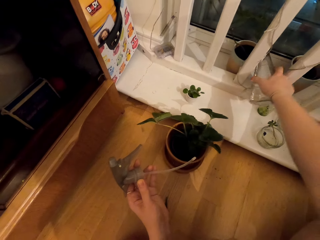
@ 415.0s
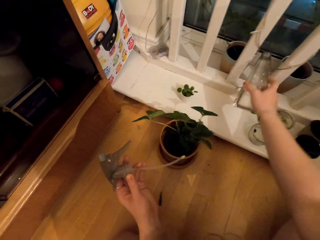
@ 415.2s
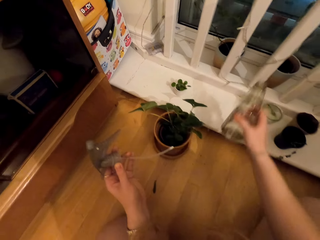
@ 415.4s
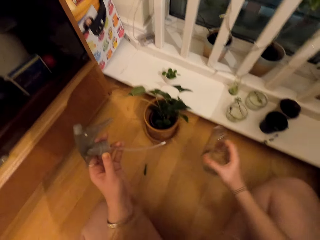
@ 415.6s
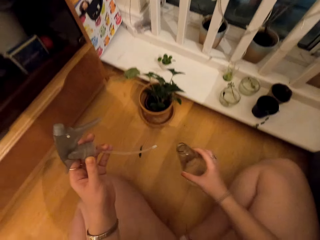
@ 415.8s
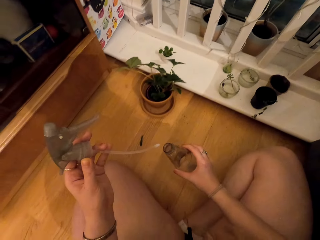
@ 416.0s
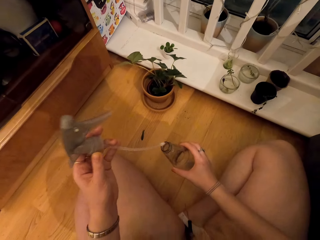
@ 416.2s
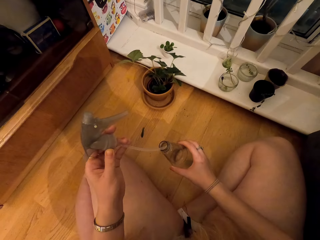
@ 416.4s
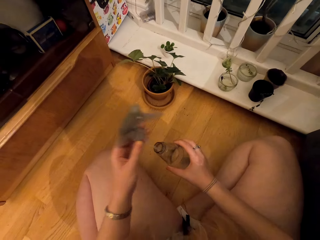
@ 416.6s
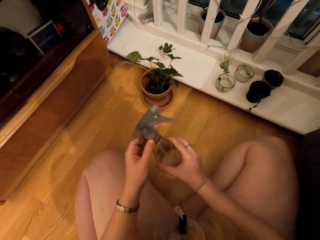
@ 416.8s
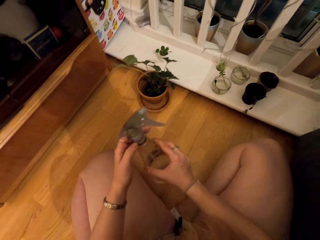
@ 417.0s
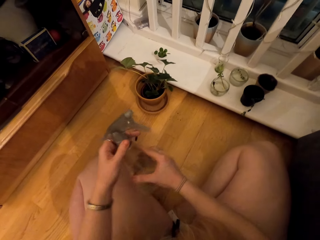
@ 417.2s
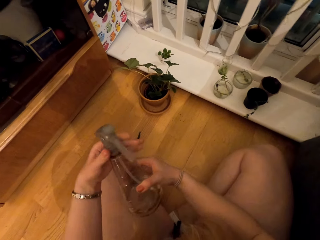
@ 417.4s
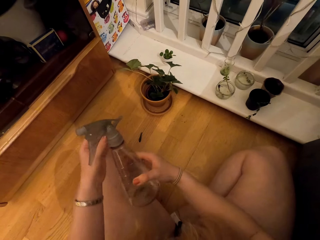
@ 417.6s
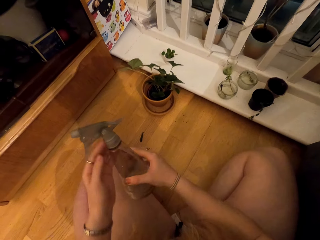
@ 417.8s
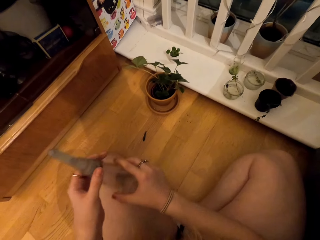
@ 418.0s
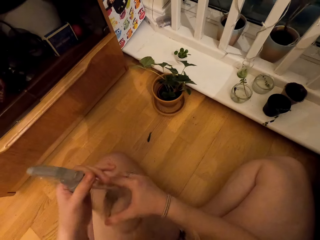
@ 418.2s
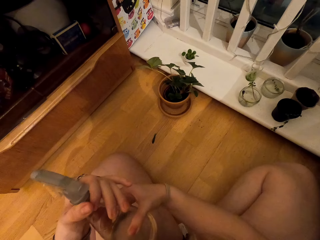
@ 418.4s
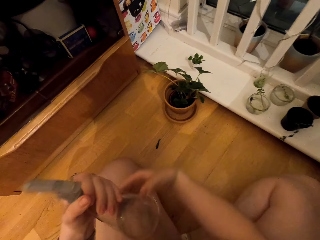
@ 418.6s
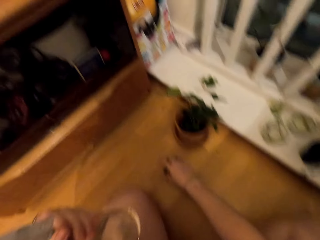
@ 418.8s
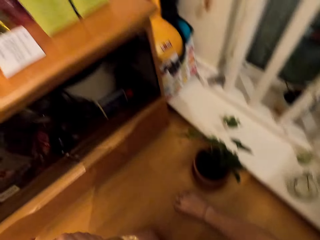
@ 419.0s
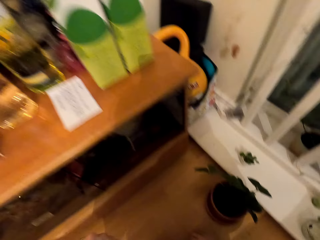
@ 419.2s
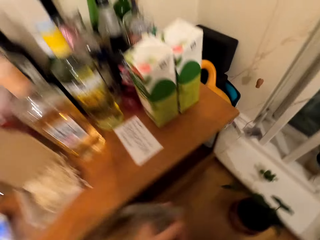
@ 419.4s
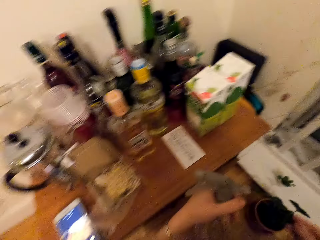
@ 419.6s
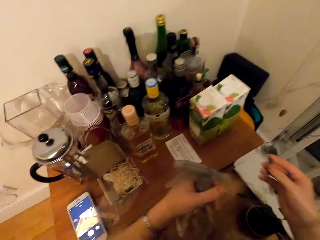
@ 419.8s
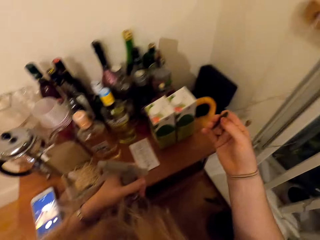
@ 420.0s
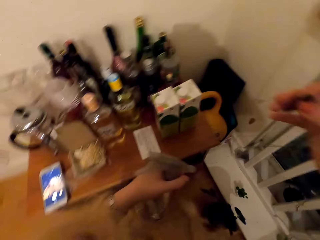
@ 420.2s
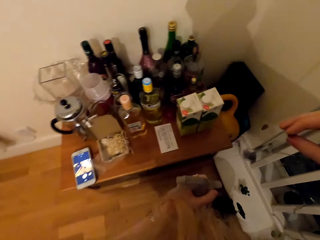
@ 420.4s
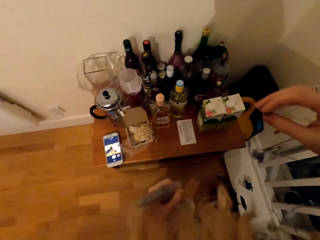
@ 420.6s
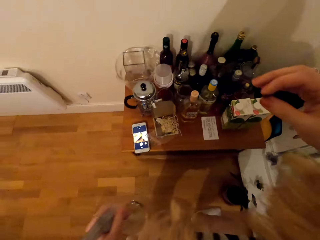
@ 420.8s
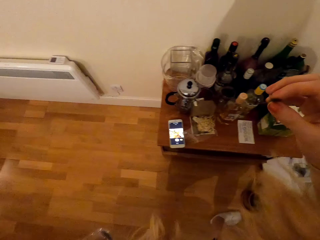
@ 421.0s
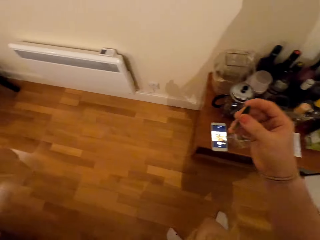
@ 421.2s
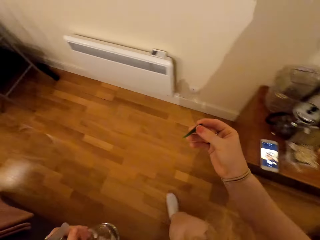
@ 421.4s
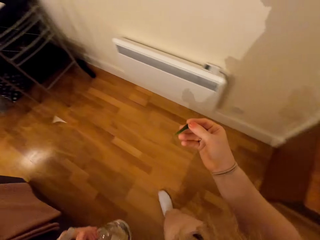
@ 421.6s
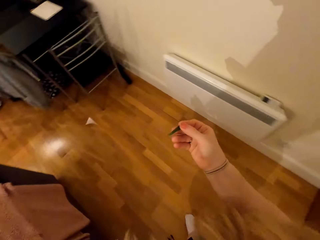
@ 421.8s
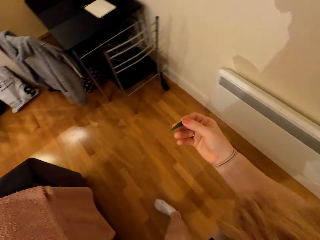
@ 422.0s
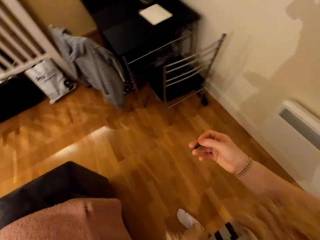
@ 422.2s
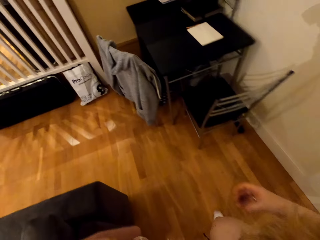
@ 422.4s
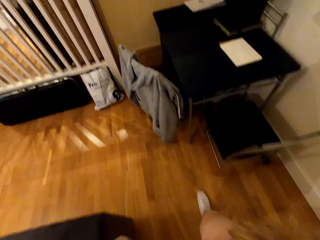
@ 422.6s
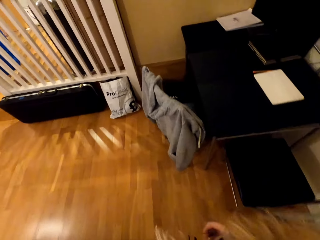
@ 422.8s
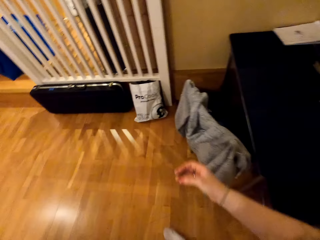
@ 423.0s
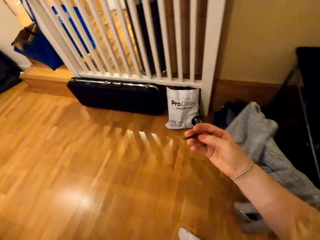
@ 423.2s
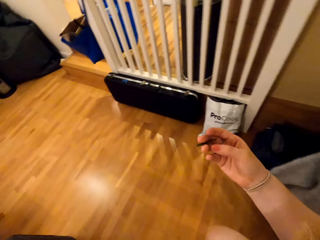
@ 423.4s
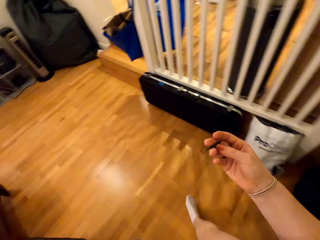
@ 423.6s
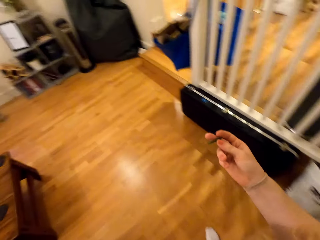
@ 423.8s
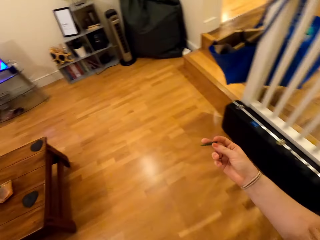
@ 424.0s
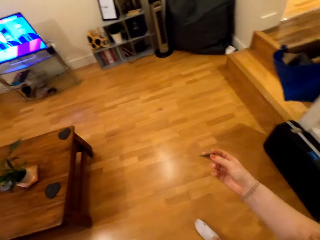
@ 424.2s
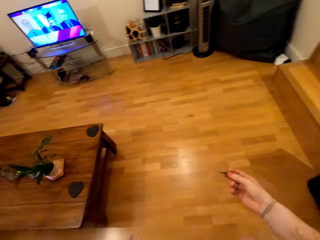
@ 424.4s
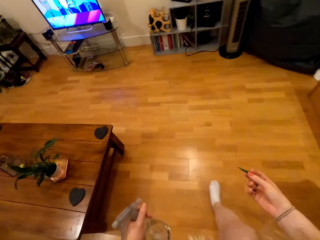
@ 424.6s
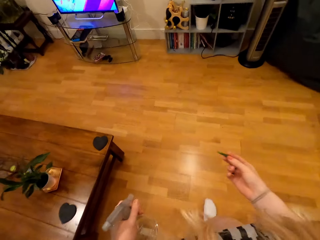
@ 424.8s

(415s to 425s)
The camera wearer closes the bottle cap. They walk around the house.

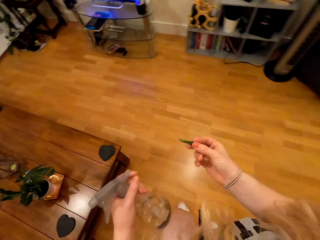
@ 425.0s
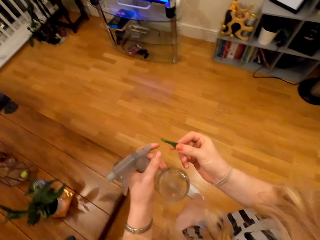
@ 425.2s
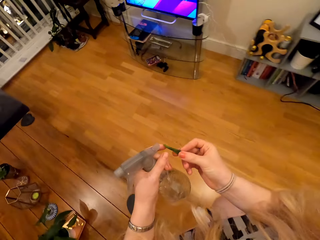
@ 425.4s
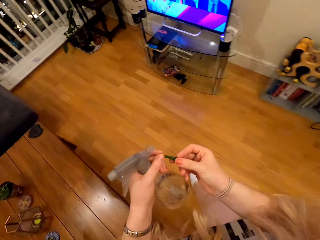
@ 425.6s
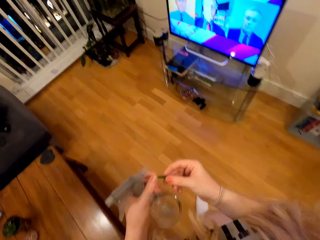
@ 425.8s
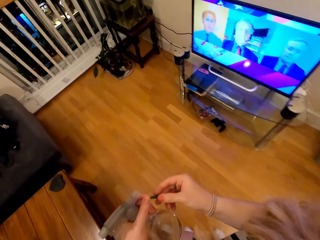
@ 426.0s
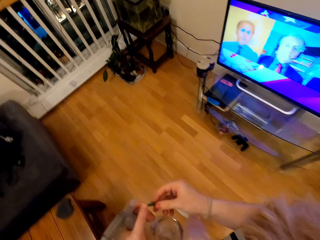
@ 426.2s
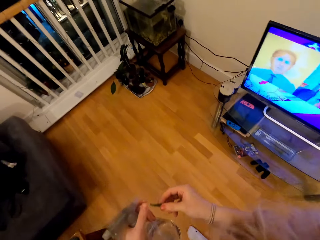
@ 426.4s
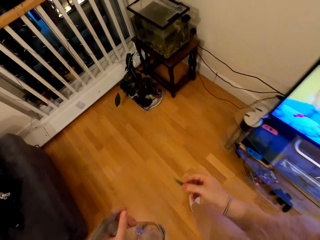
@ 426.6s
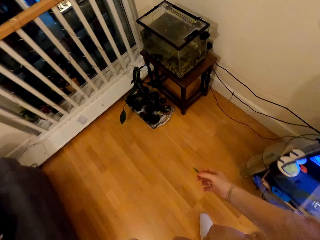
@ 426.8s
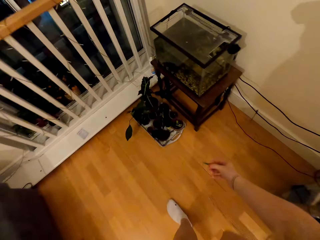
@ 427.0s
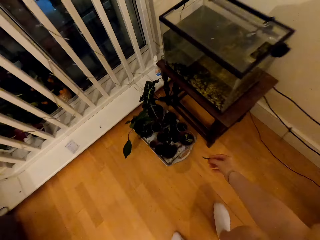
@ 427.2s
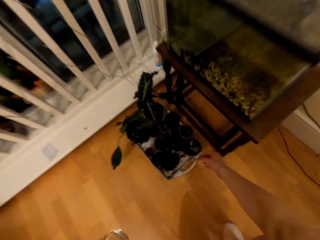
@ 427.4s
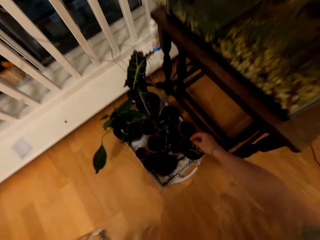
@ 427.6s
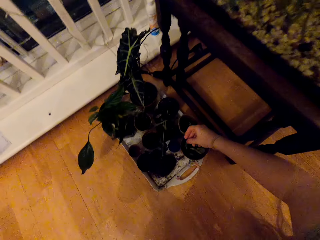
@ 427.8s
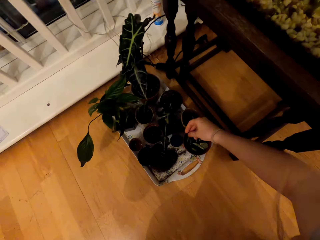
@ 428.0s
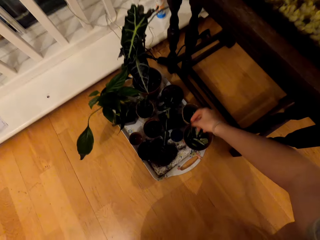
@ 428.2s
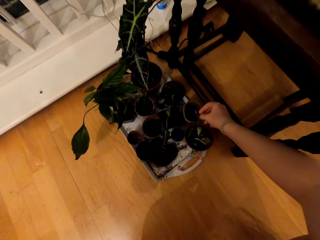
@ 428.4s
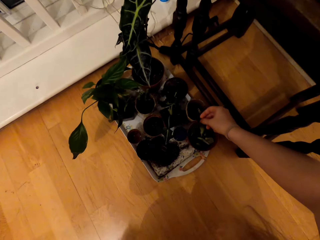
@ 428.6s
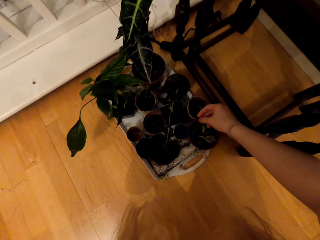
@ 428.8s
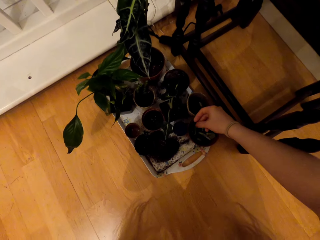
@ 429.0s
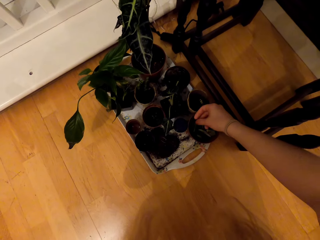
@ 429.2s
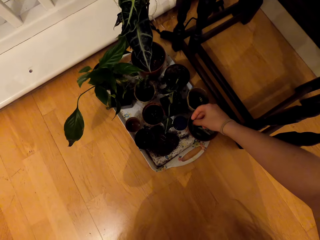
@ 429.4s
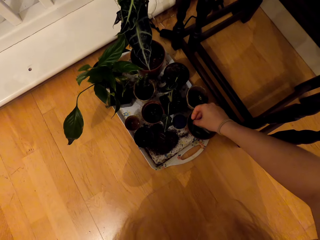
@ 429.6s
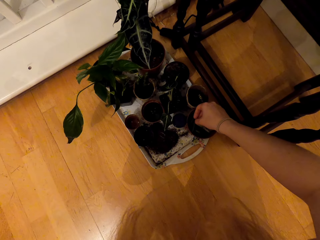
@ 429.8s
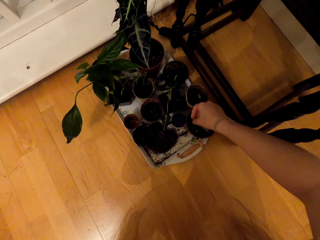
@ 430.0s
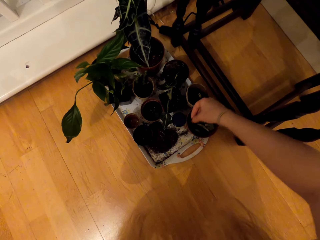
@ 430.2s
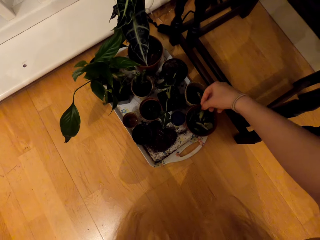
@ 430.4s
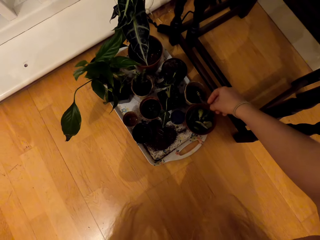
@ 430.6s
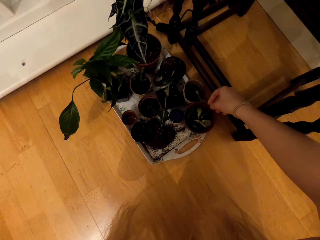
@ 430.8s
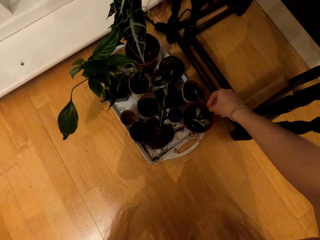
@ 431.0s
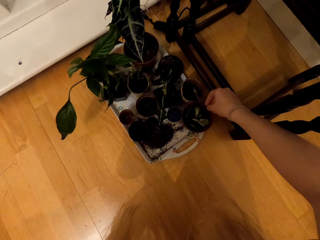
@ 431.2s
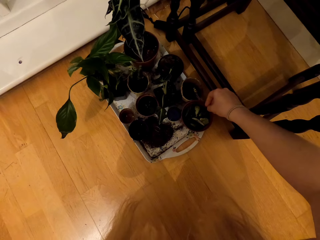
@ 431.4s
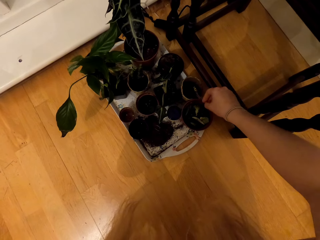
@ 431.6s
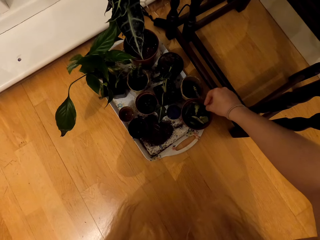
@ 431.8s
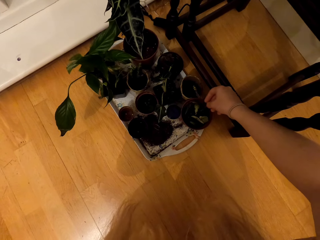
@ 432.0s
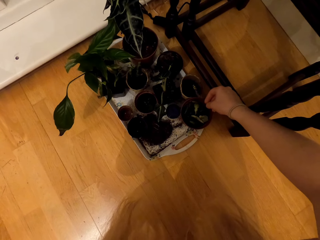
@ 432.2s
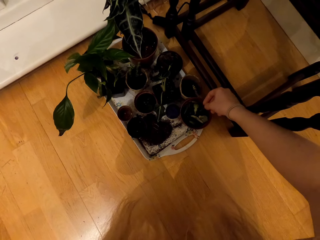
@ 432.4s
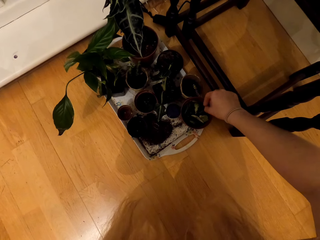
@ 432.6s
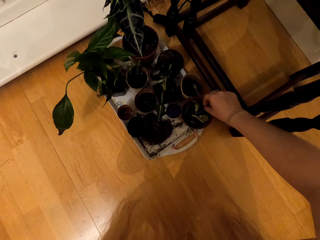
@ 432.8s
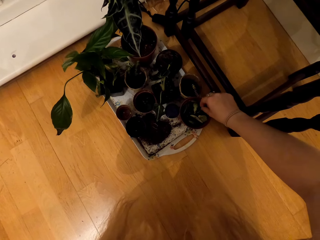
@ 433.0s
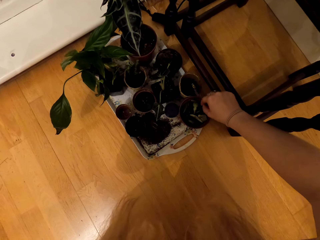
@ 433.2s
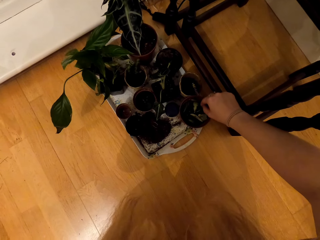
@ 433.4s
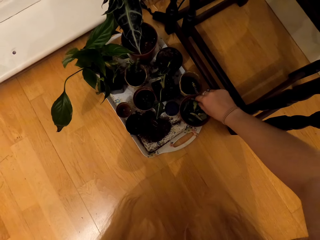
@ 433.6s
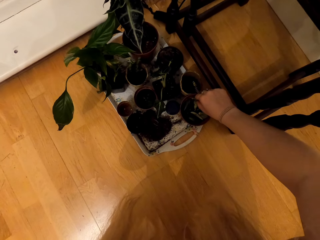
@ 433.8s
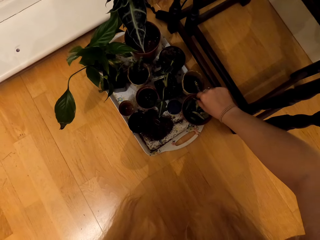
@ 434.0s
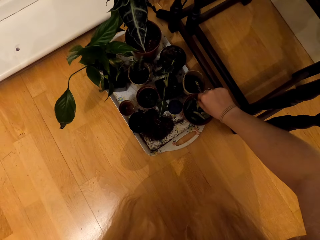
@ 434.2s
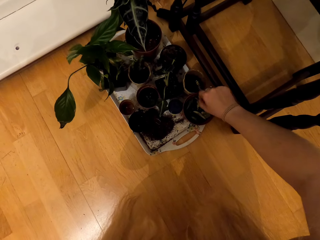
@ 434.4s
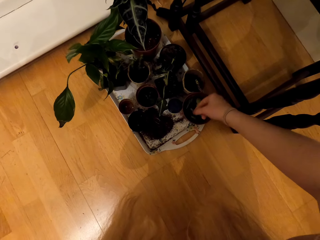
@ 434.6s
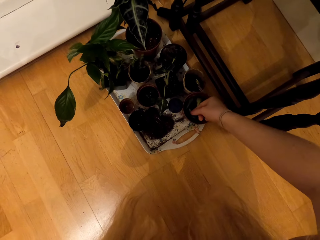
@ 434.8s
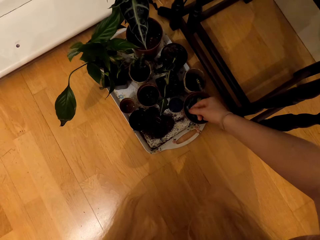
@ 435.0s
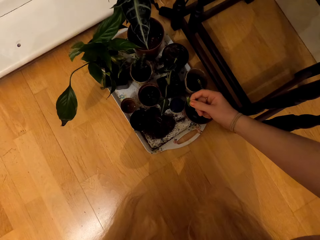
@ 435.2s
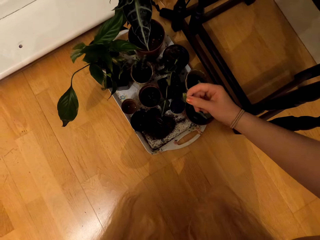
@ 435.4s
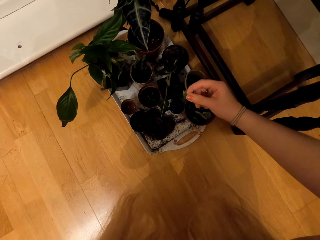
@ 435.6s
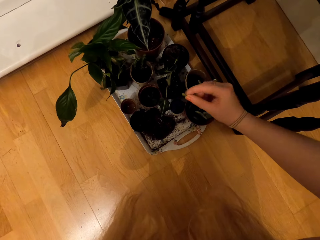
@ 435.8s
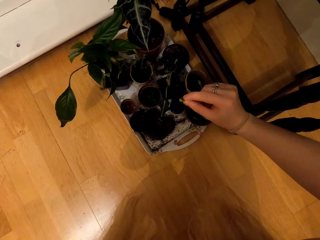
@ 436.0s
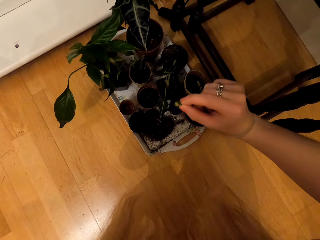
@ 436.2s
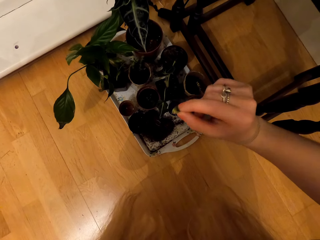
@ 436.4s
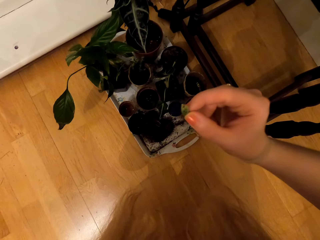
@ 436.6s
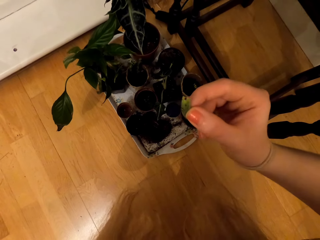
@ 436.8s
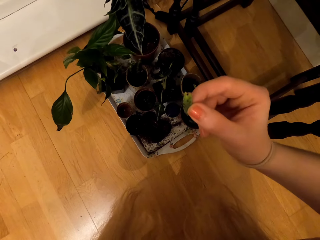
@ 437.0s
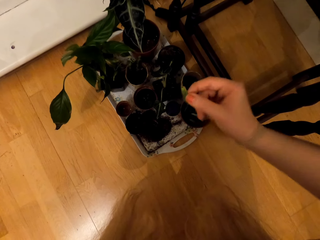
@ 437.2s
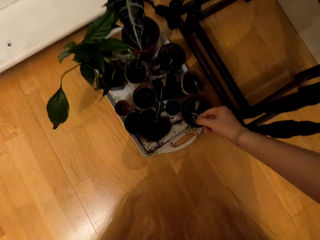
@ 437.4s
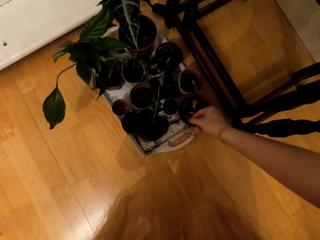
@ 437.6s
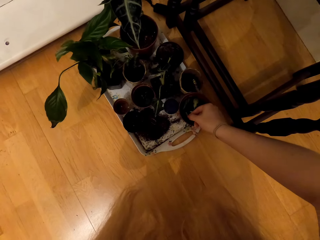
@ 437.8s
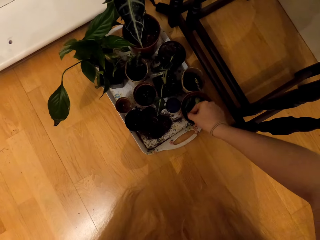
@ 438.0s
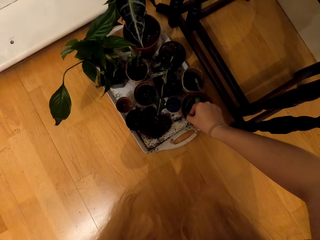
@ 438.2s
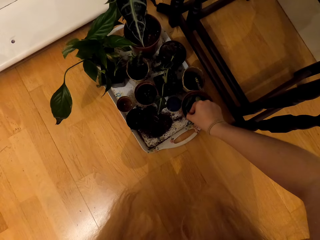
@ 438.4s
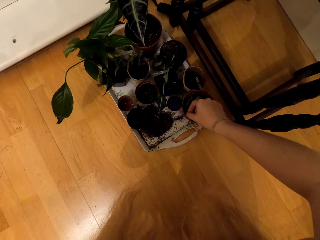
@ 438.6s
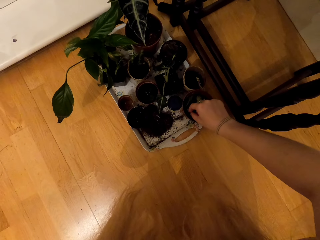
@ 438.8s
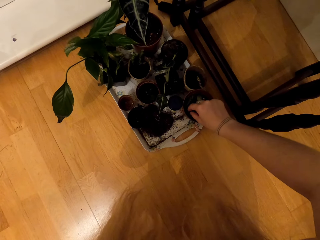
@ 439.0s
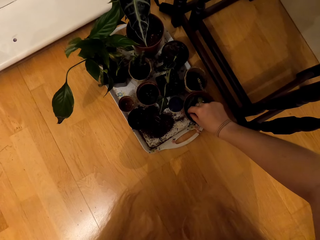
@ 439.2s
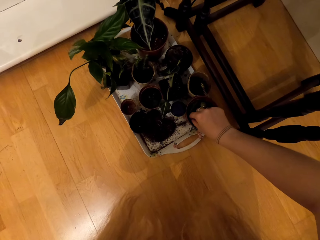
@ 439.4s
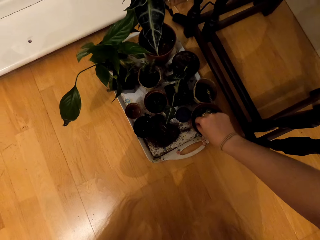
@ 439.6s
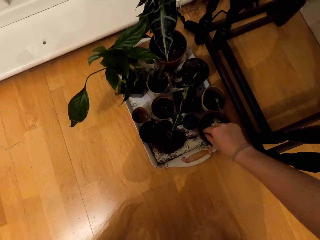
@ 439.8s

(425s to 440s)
The camera wearer puts the plant in the container. They examine the dry leaf.
